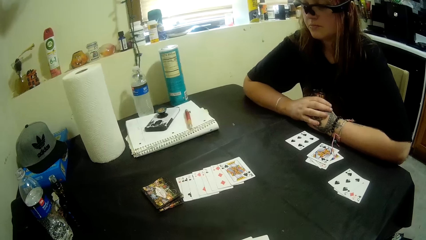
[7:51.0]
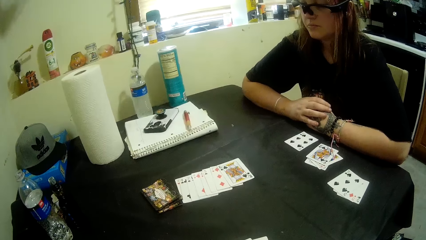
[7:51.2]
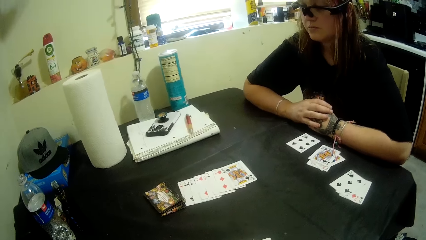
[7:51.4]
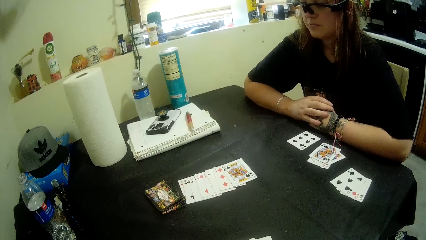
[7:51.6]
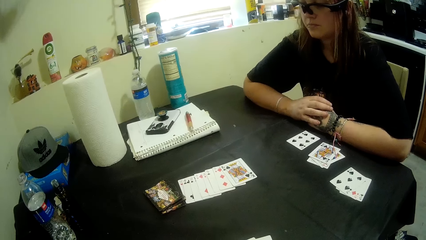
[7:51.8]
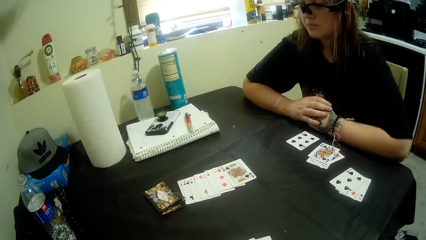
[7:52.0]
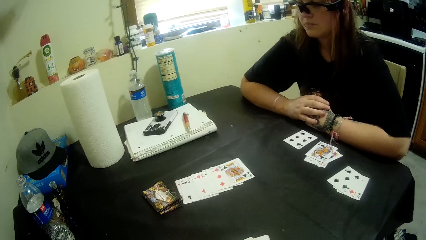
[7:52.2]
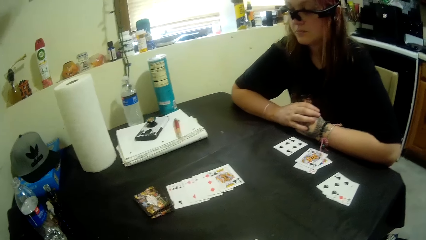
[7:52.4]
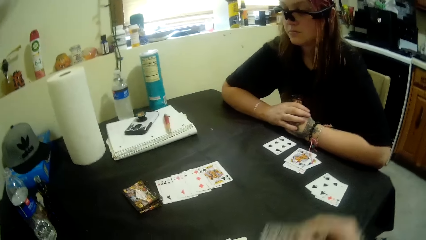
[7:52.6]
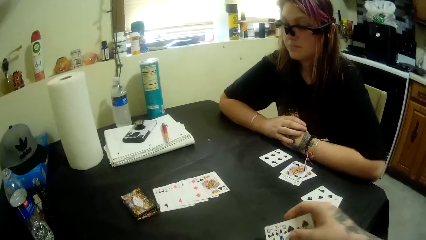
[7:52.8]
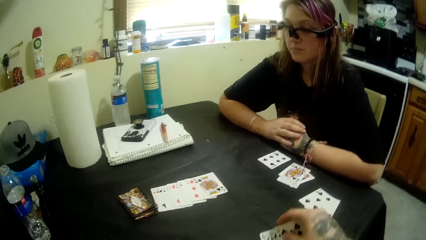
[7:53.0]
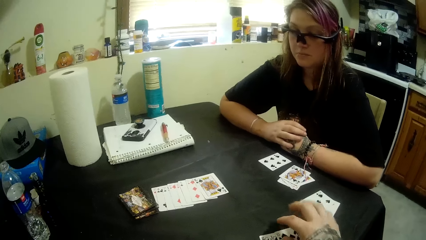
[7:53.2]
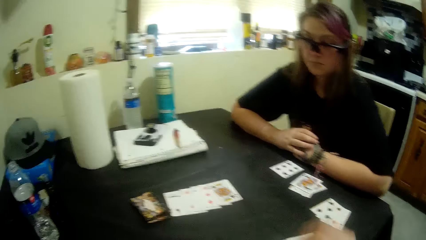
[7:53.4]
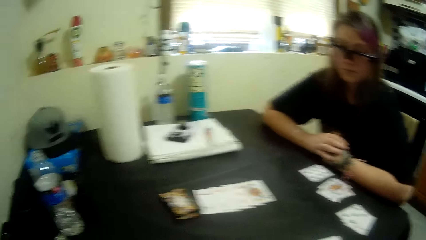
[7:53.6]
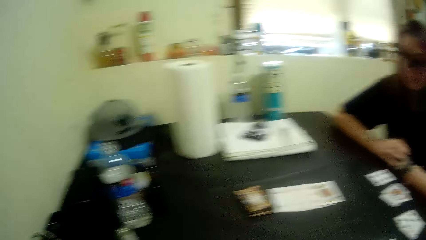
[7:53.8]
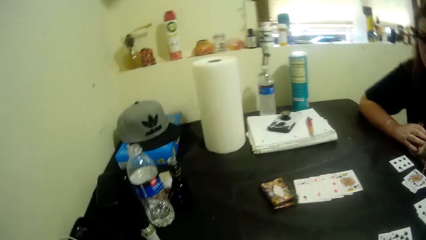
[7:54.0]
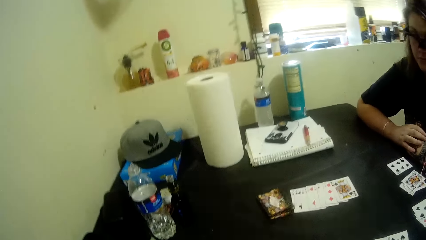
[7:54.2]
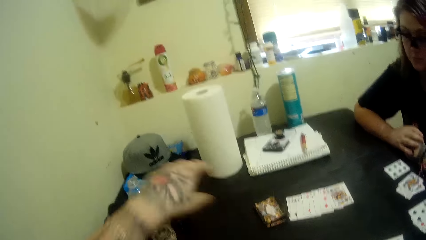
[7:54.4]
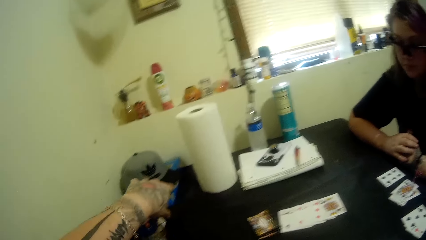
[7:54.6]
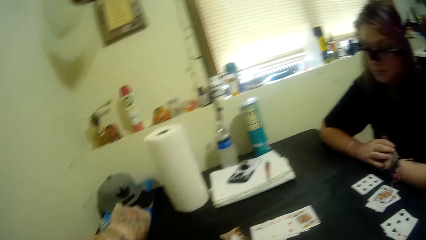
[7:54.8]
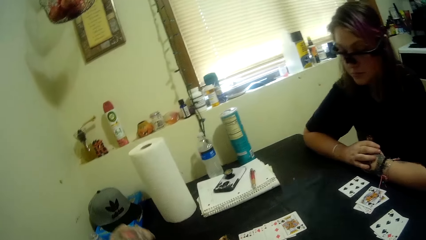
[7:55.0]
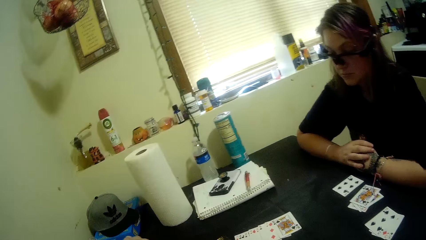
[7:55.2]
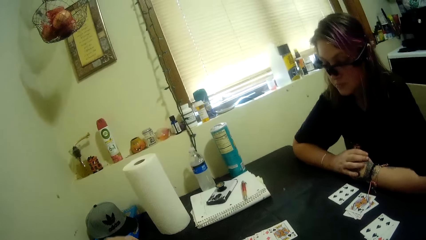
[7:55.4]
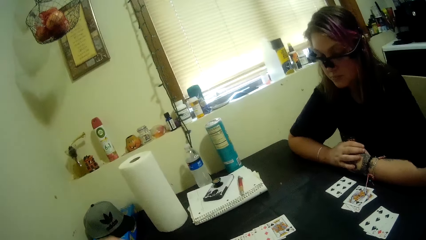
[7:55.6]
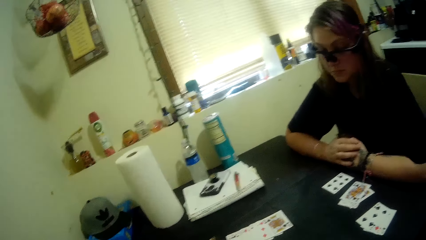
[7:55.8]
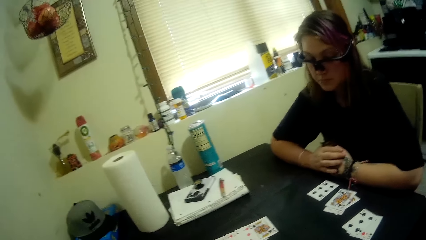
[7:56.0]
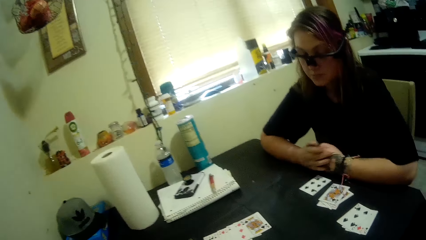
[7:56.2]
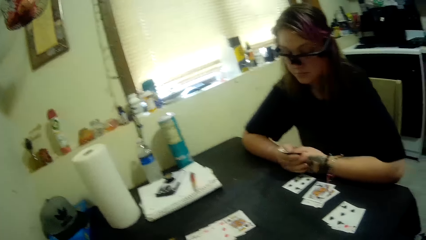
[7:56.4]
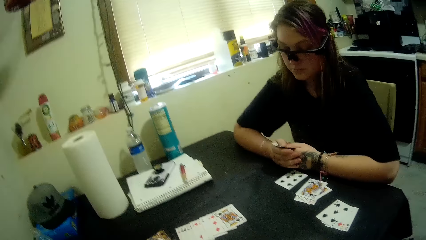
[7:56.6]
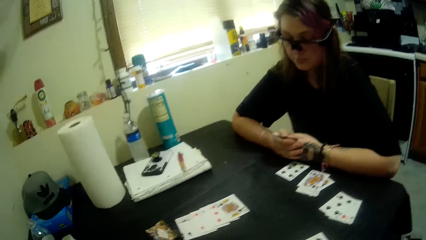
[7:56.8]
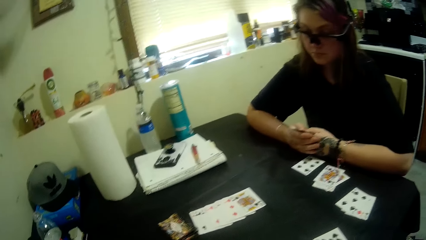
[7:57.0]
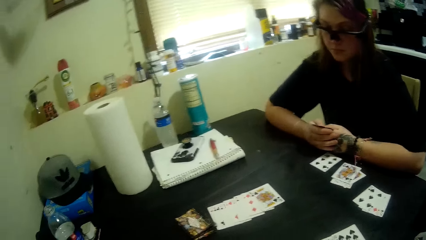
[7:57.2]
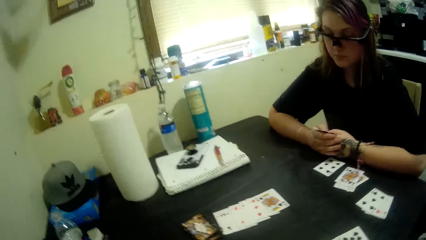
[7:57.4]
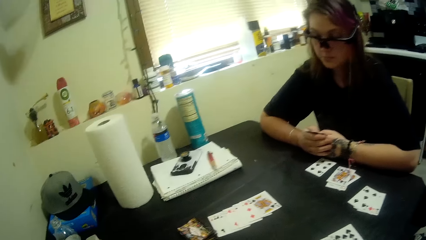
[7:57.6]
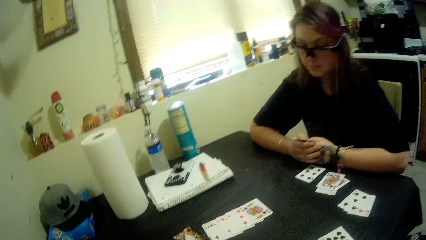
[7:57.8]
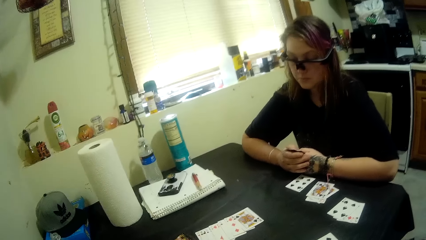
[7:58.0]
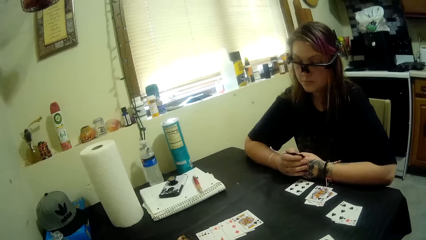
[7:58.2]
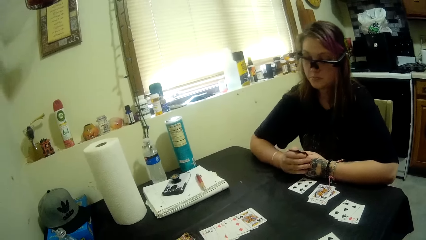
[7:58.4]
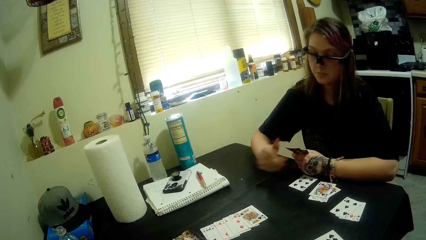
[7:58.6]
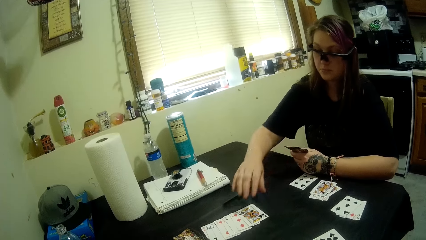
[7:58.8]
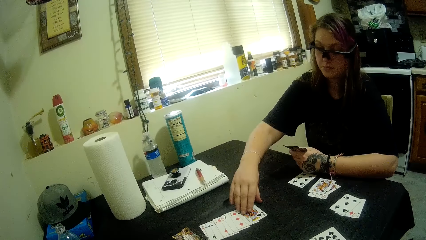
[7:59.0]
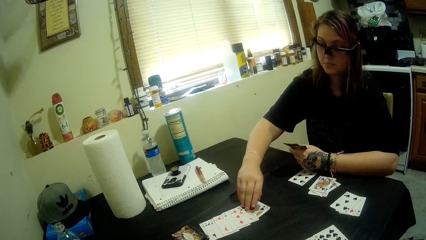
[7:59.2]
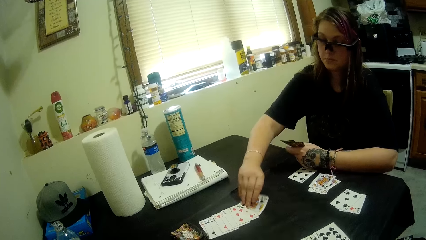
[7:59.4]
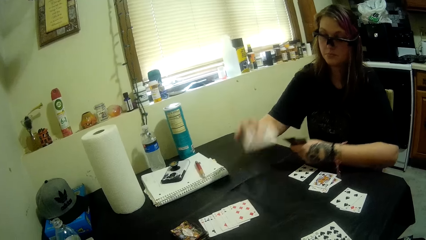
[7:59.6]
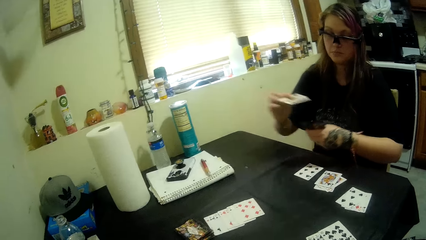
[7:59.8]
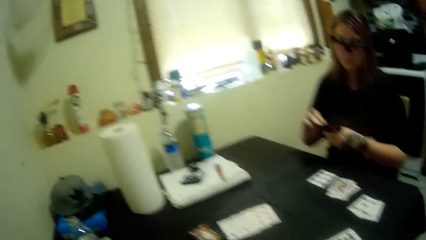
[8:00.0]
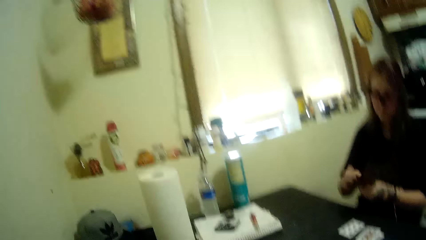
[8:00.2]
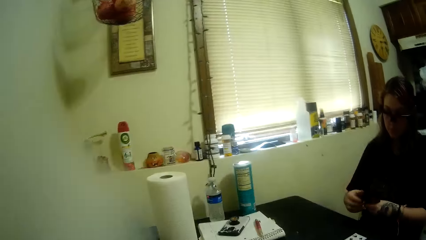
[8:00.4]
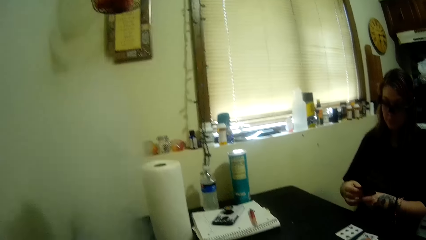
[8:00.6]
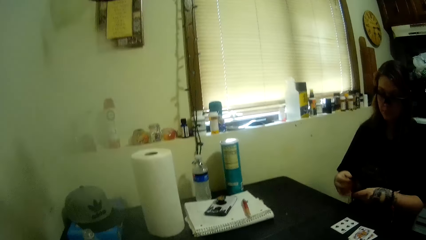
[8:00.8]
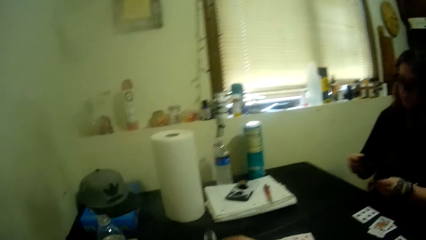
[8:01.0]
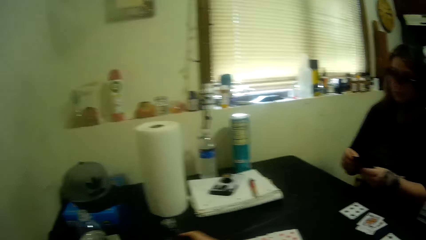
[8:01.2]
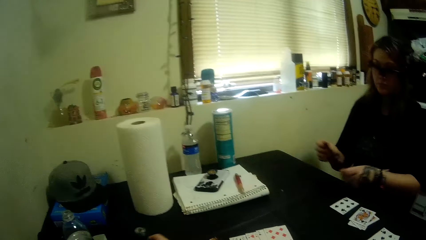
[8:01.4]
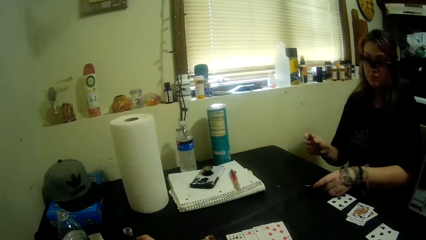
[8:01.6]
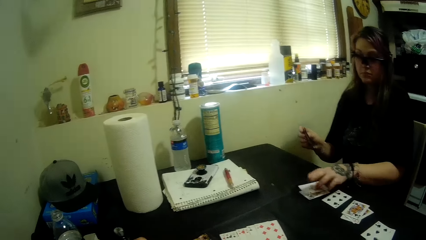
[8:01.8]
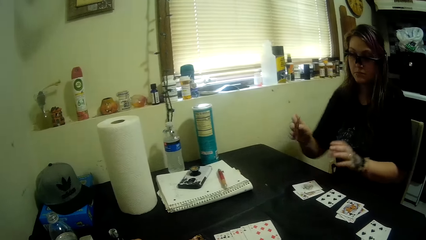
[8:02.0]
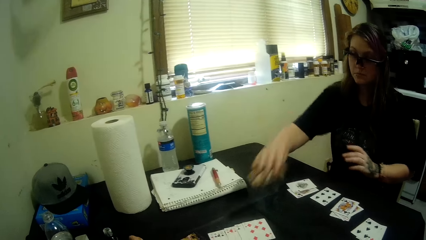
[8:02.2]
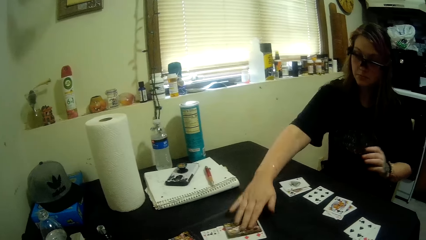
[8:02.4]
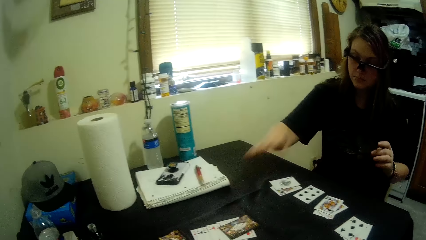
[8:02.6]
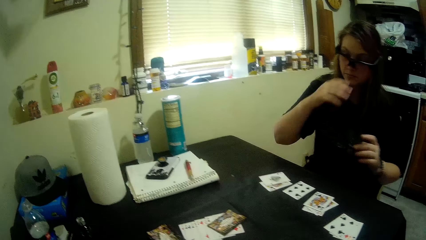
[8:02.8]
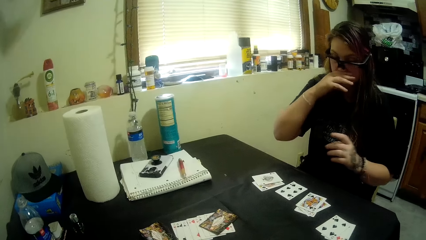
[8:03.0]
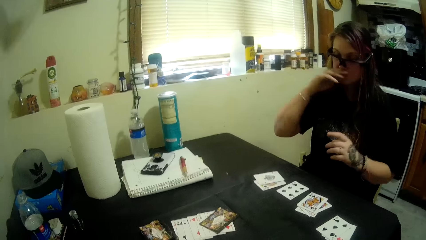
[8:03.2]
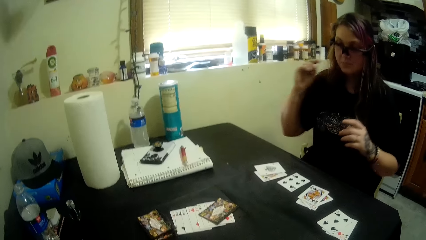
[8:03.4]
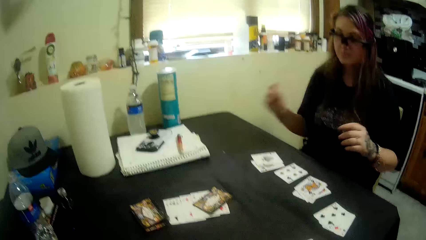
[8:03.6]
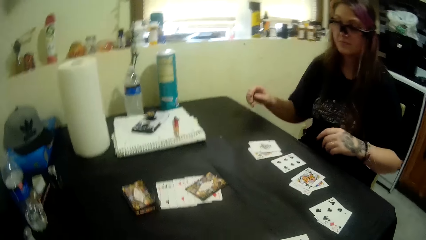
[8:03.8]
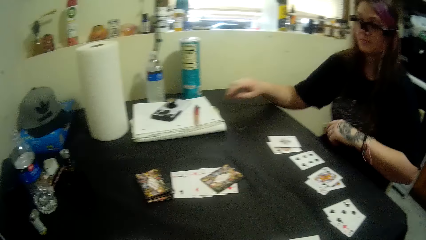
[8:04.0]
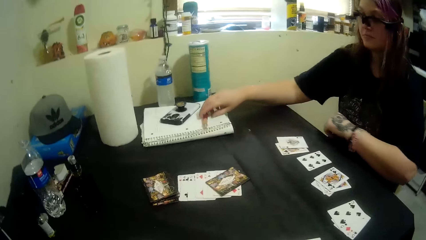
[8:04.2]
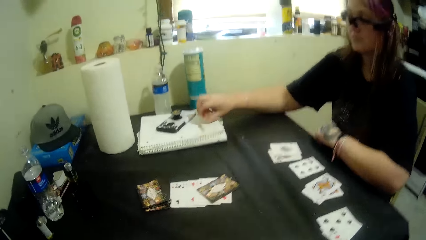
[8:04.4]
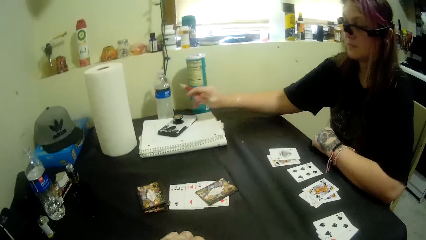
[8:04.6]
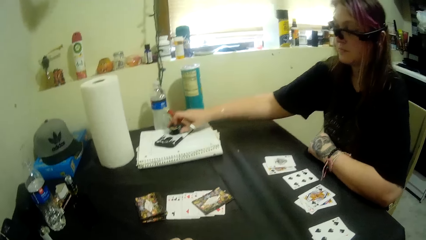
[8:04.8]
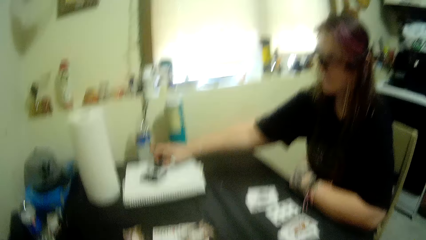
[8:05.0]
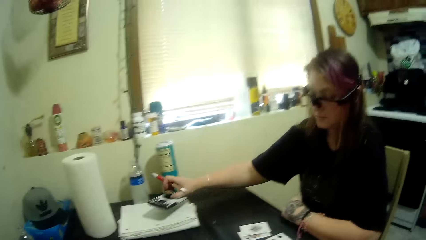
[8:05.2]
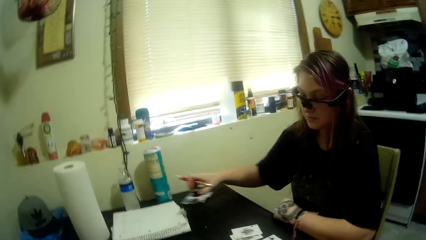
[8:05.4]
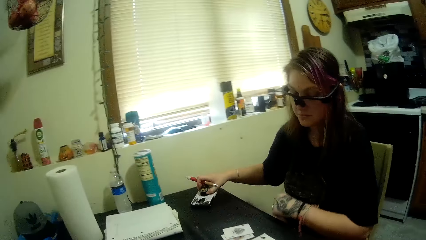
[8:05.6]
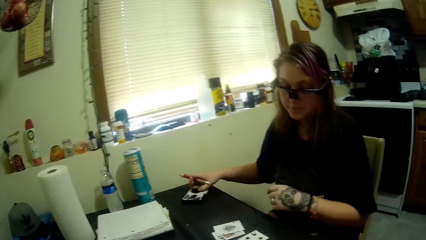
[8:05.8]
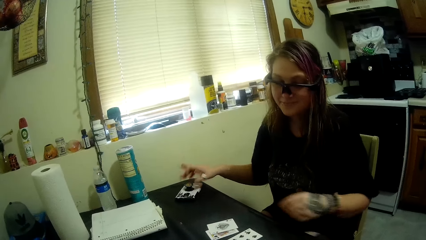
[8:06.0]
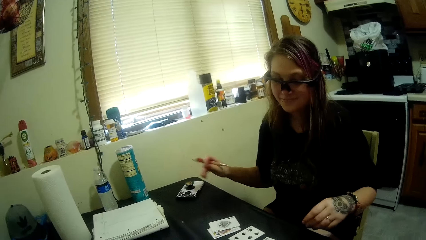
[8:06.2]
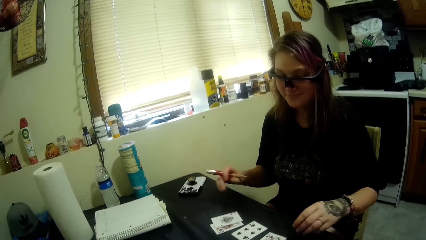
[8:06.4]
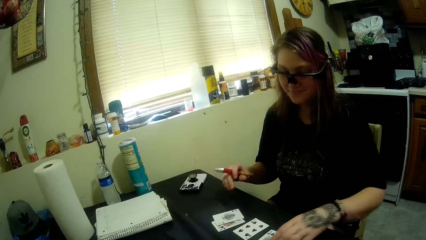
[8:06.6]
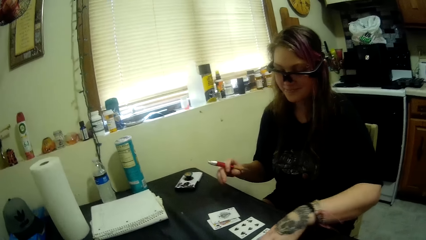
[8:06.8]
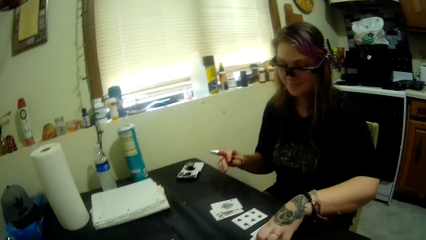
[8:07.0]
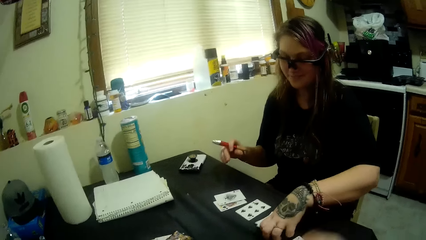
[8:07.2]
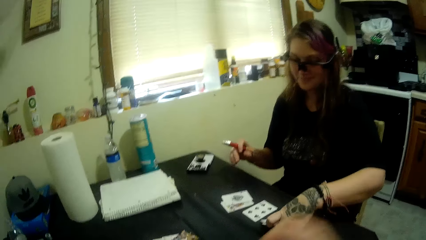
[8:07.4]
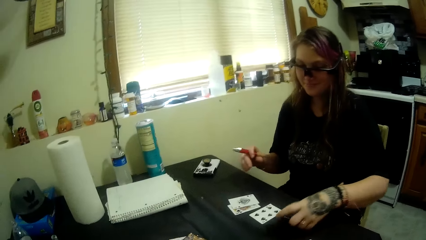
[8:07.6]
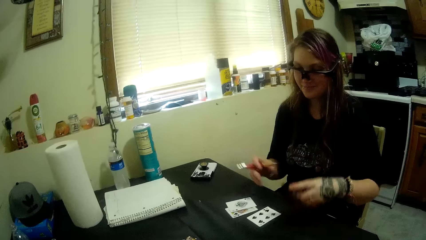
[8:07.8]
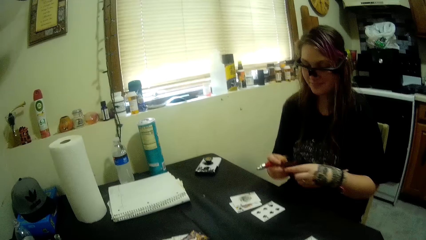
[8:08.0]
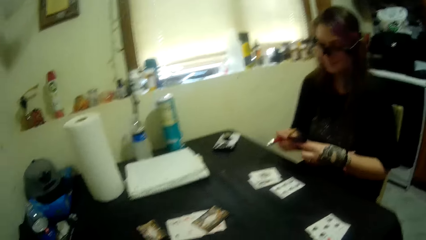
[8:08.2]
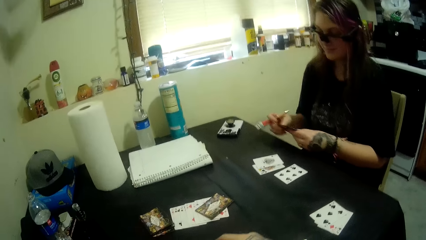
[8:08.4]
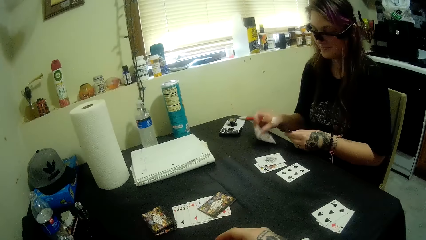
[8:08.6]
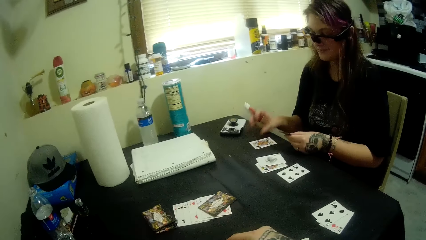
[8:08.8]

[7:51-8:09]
The camera wearer places cards on the table. They pick the vaporizer. A woman picks up a card from the deck with her right hand. She places a card on the table. The camera wearer places the vaporizer back. The woman places a card on the table with her right hand. She picks a pen. She picks a phone from the table with her right hand. She drops the phone on the table with her right hand. She picks a portion of cards from the table with her left hand and puts the cards together.
